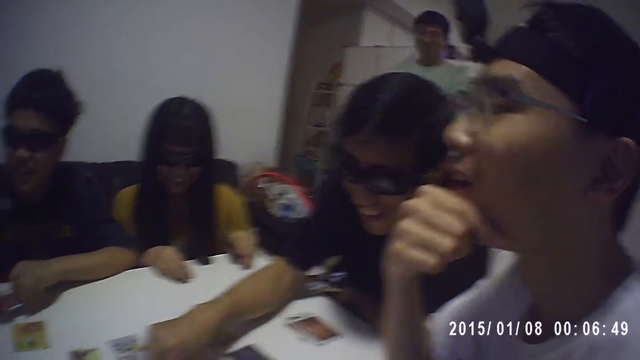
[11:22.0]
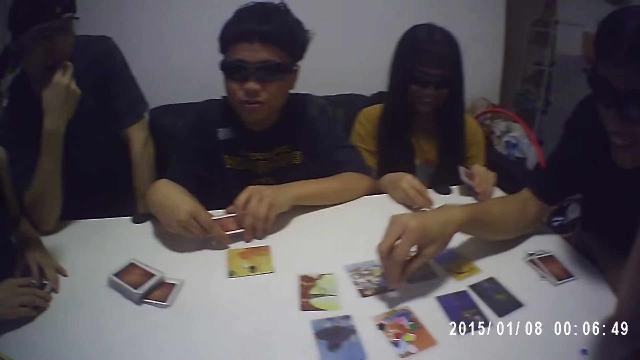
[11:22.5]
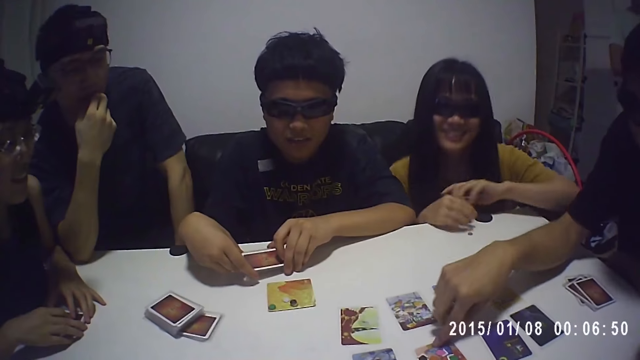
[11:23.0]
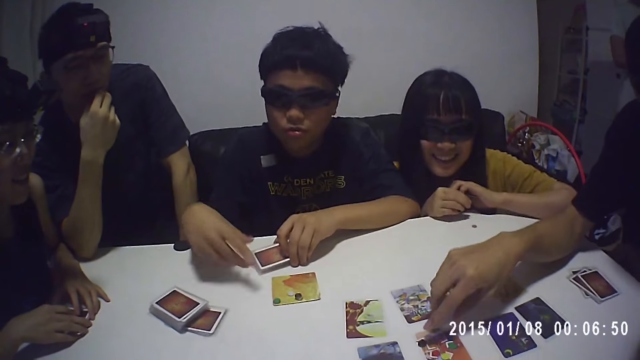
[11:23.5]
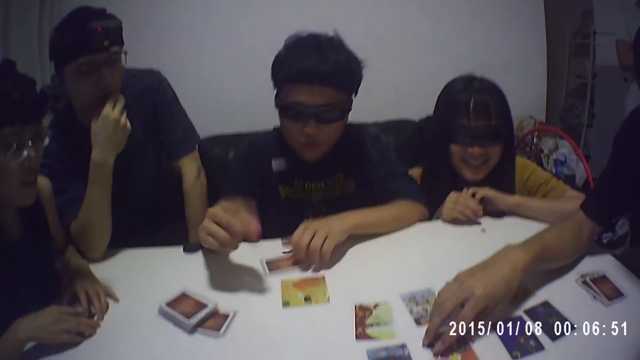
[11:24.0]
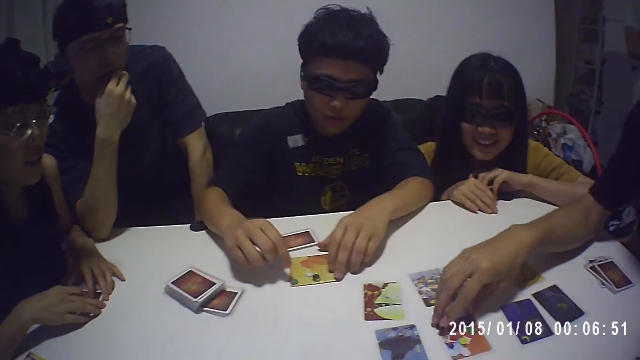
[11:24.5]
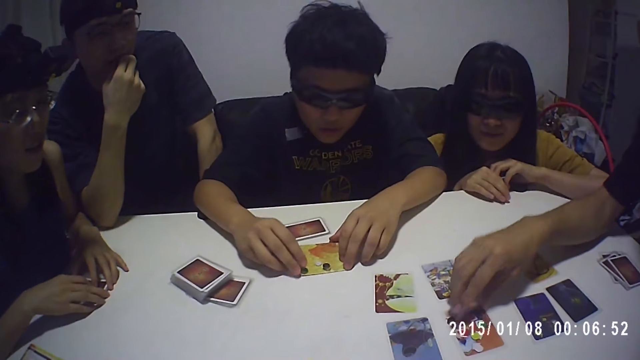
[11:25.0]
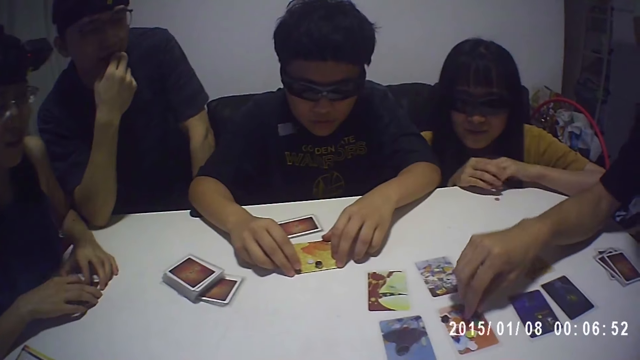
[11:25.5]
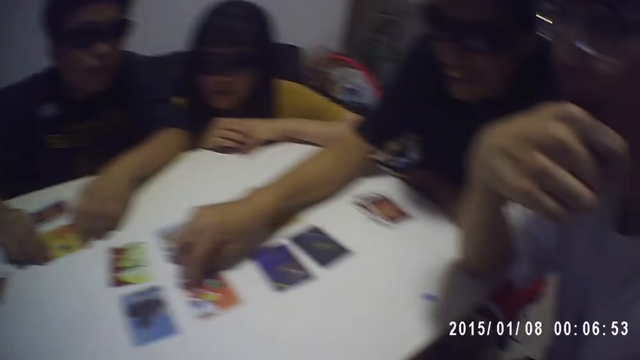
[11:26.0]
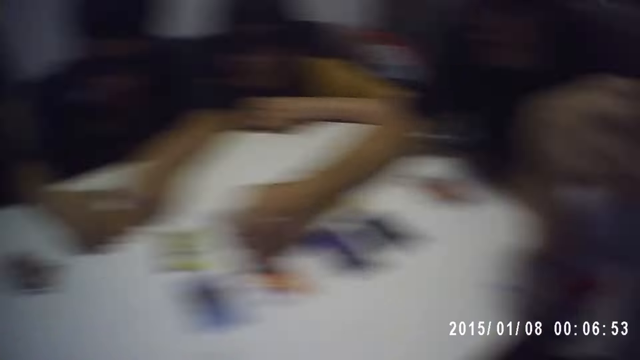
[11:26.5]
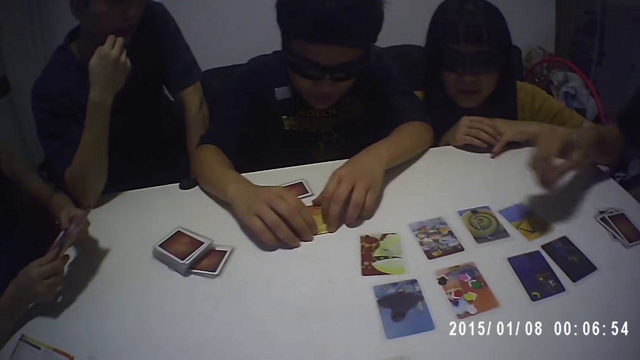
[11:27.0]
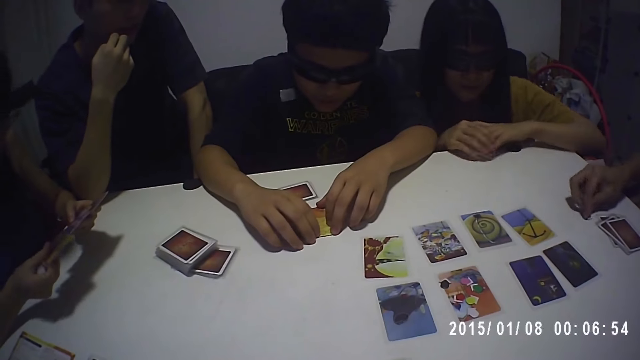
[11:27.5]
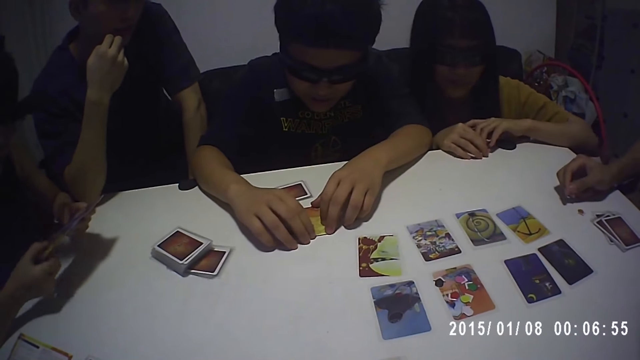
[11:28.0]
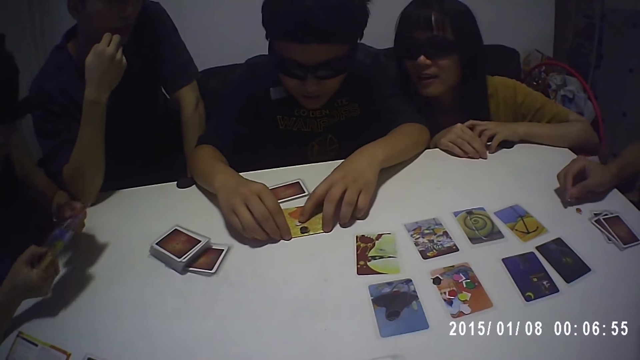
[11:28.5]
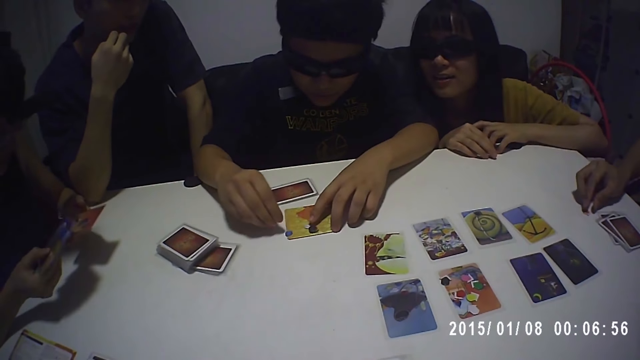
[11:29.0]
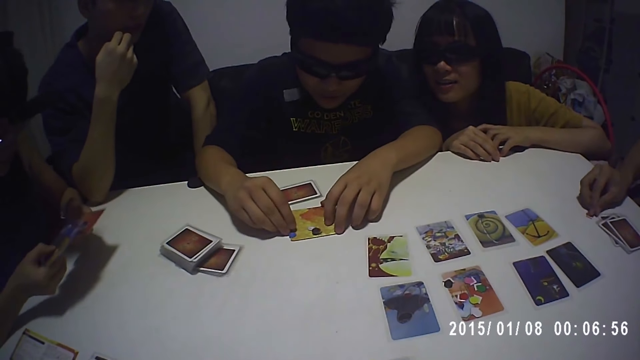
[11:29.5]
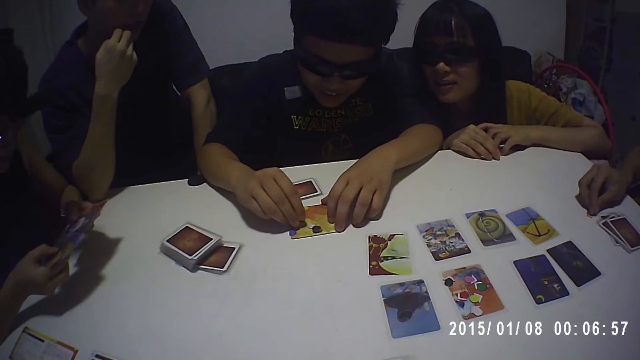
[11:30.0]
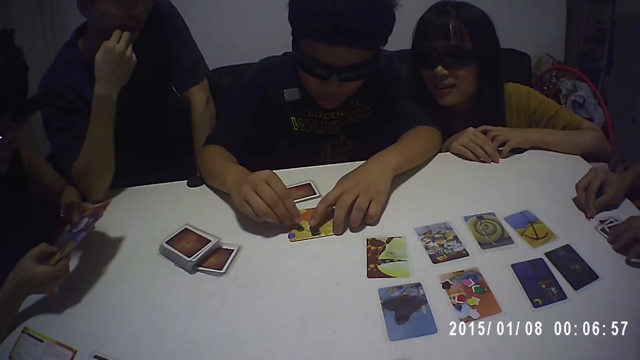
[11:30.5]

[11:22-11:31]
A man drops some cards on the table with his left hand. He moves some chips on a card on the table with his right hand. Another man takes the chip from the card with his right hand. He drops the chip on the table with his right hand.

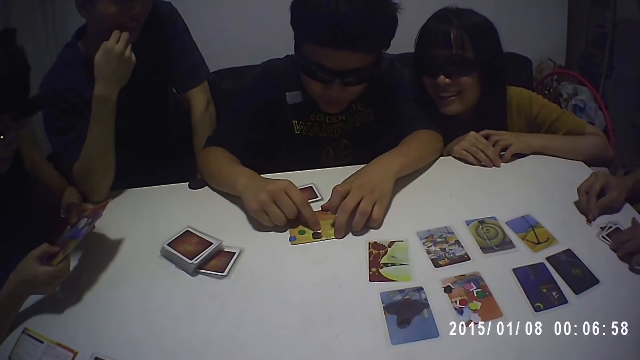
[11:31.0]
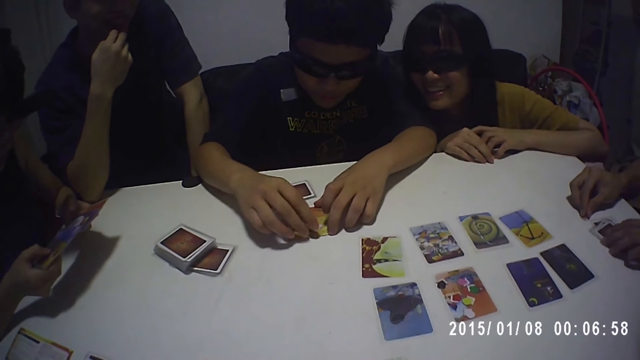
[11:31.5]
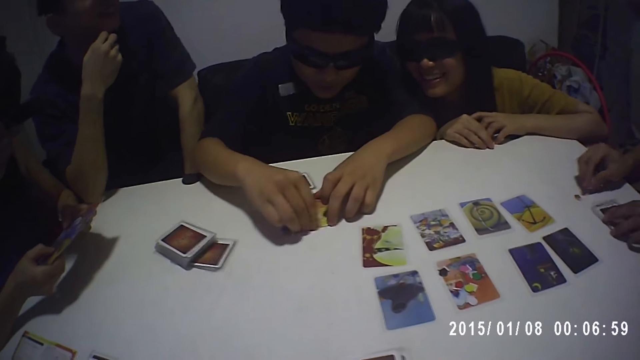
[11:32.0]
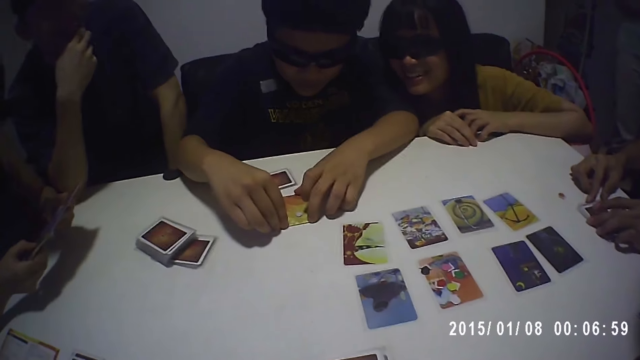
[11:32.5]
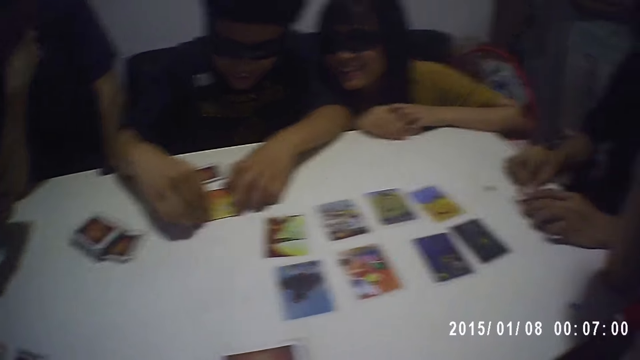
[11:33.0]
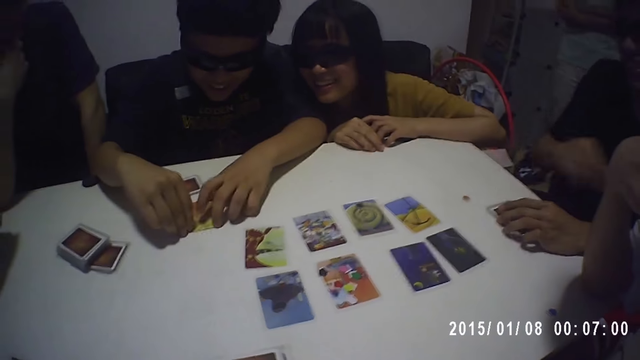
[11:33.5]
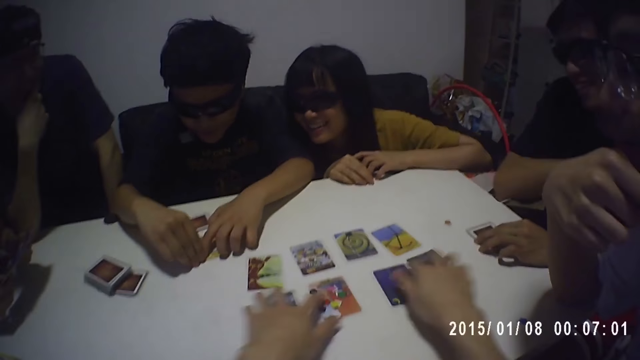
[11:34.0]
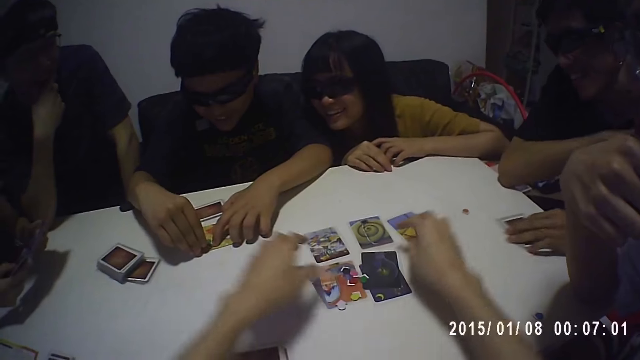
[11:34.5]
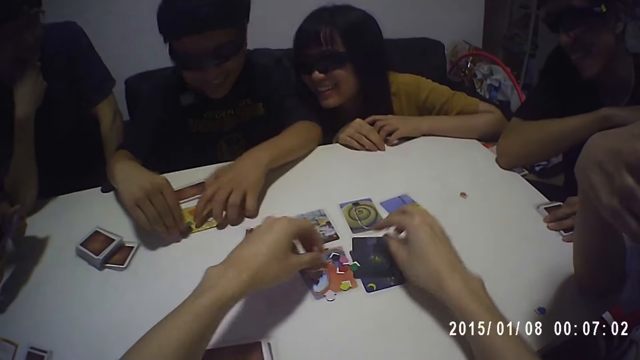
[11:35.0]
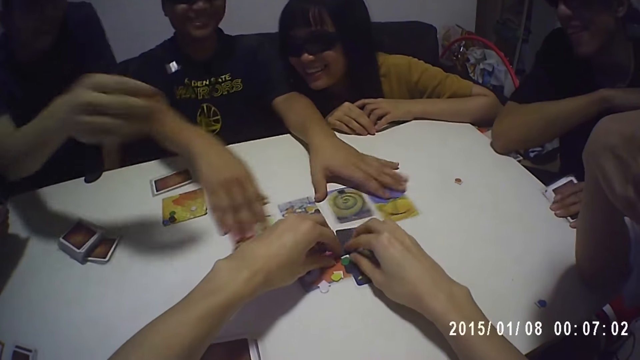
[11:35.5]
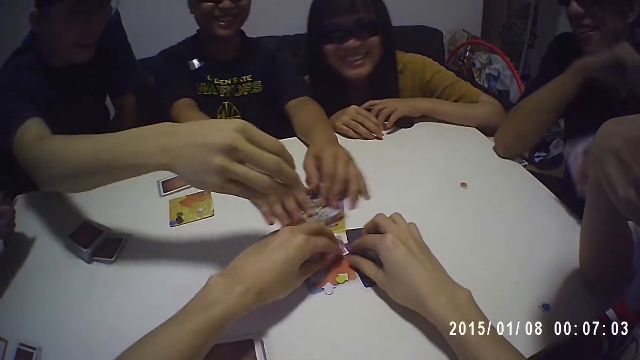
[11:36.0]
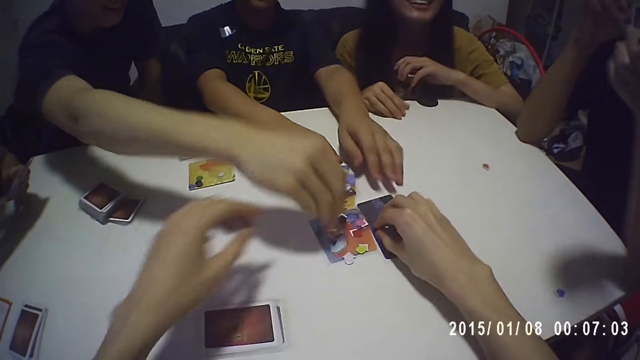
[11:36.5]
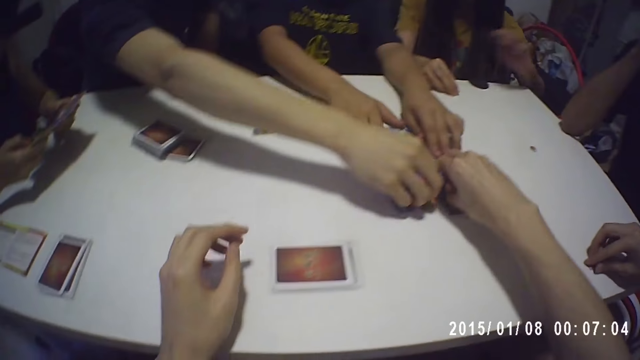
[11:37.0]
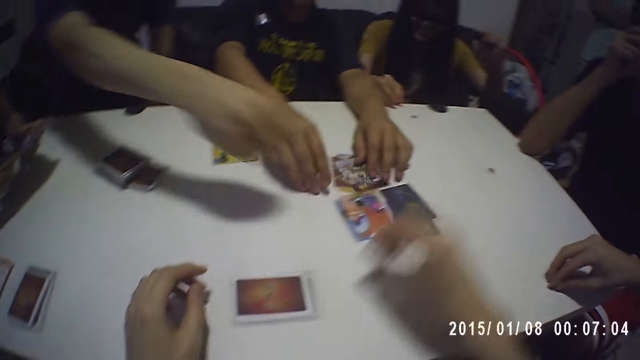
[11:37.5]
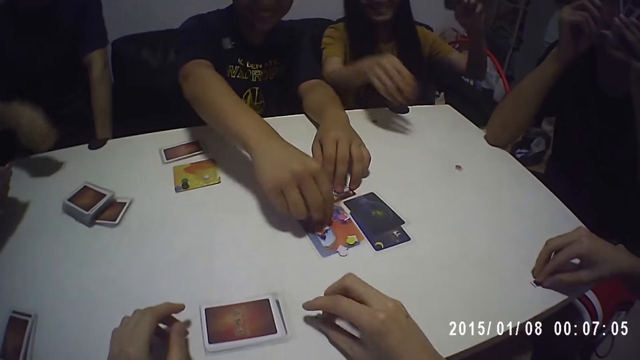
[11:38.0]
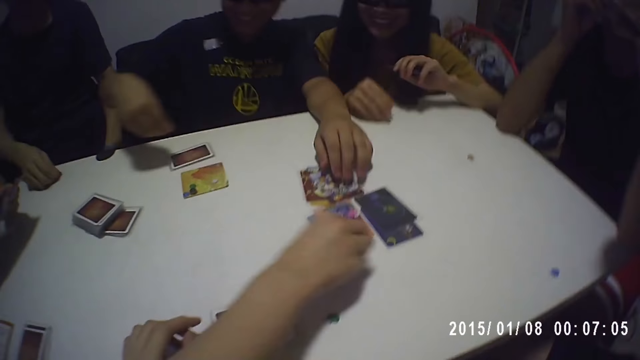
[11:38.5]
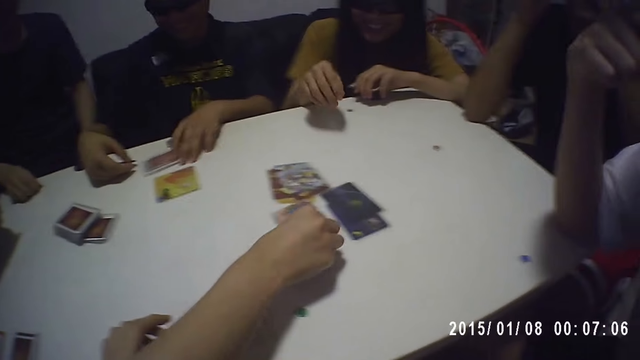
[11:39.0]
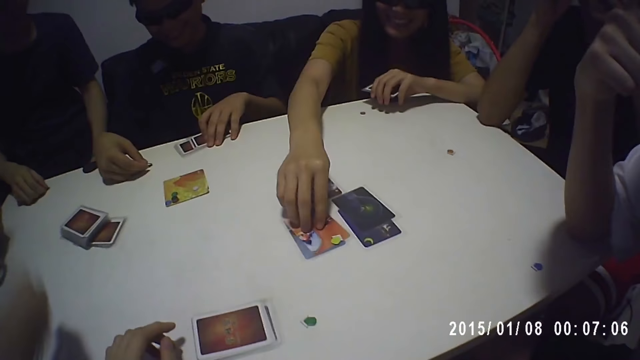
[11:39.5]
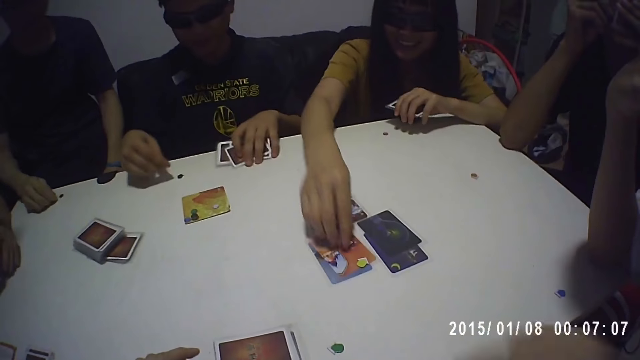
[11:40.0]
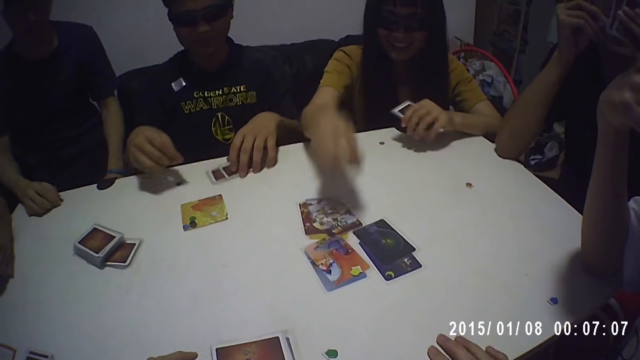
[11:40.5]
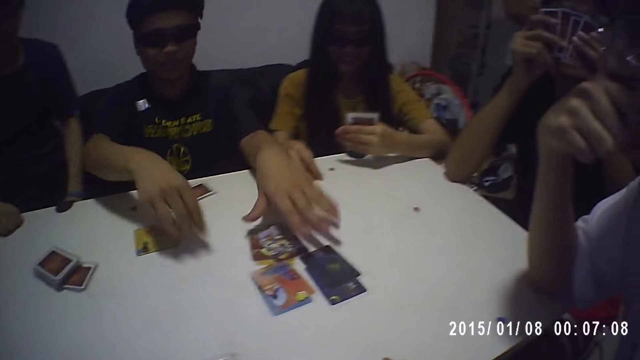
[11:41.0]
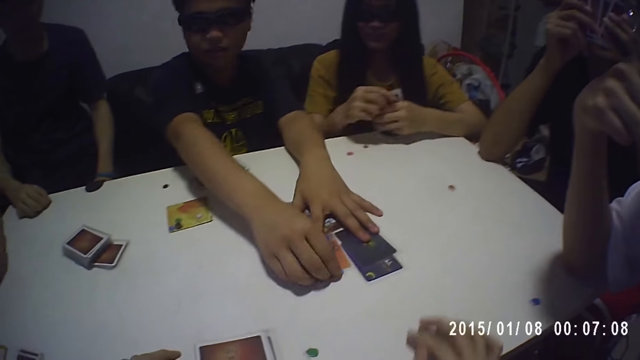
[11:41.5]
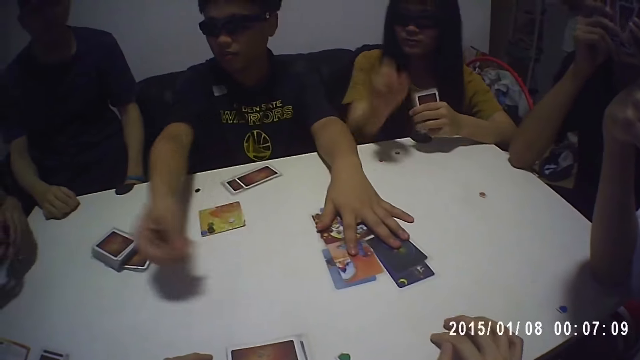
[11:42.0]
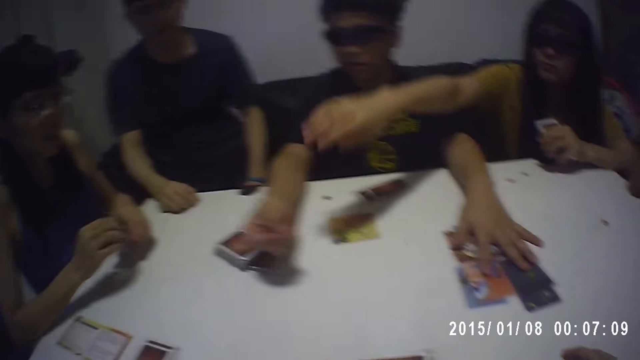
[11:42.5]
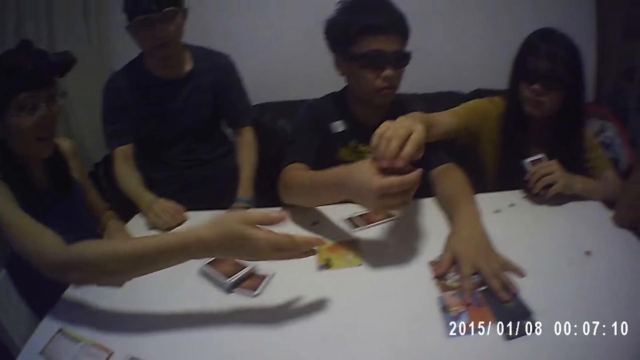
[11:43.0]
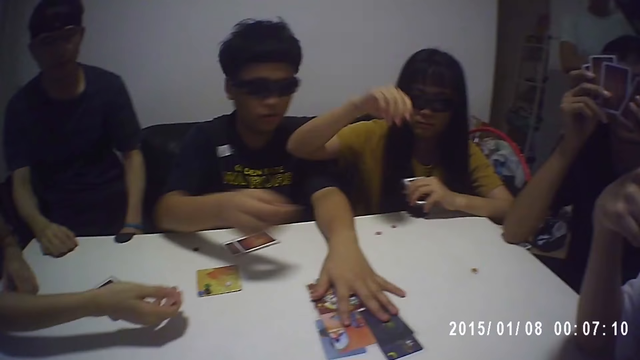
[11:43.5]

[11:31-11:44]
The camera wearer gathers the cards on the table with his hands. A man takes some cards from the table with his left hand. Another man gathers some cards on the table with his hands. The camera wearer picks the green chip from the table with his right hand. A third man picks a chip from the card on the table with his right hand. The camera wearer drops the green chip on the table with his right hand. The second man picks a chip from the card on the table with his right hand. A woman picks the chip from the card on the table with her right hand. The second man moves some cards on the table with his left hand. The woman drops the chip on the table with her right hand. The second man drops the chip on the table with his right hand. Another woman picks a chip from the card on the table with her right hand. The camera wearer looks around. The other woman drops the chip on the table with her right hand. The second man picks a chip from the card on the table with his right hand.
